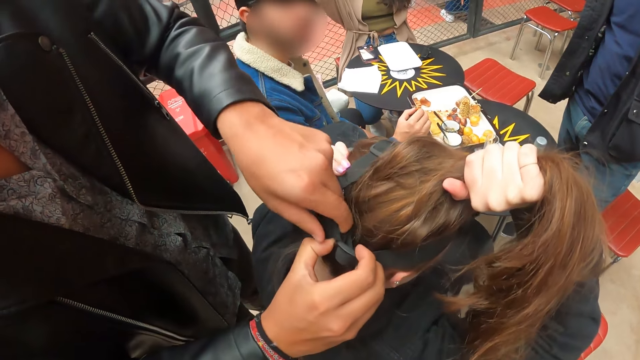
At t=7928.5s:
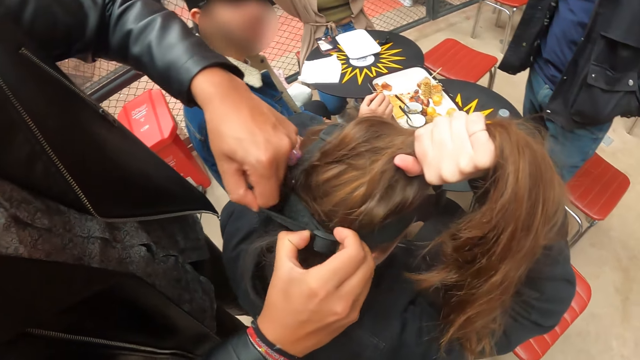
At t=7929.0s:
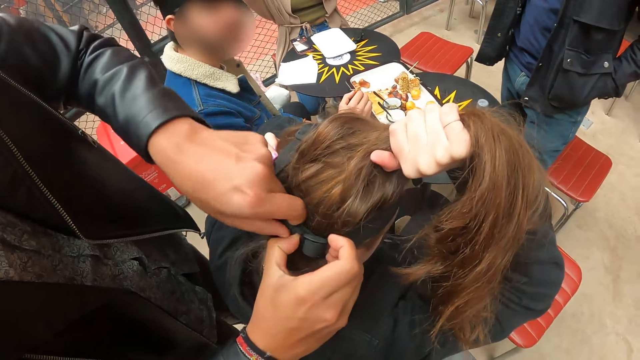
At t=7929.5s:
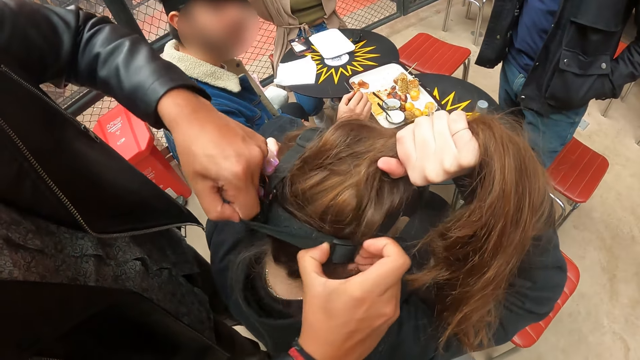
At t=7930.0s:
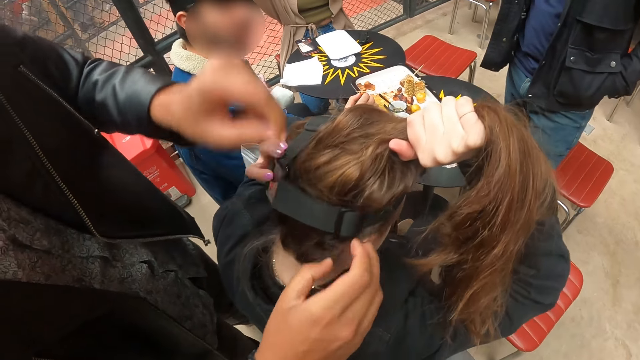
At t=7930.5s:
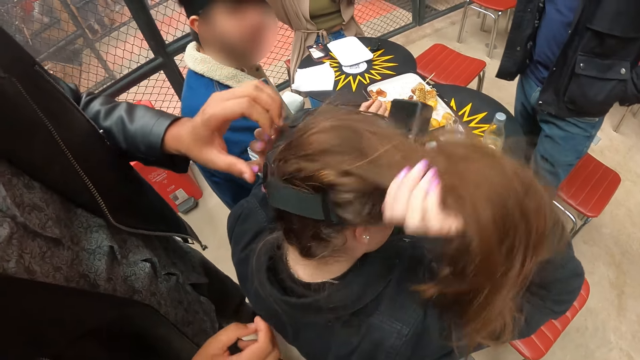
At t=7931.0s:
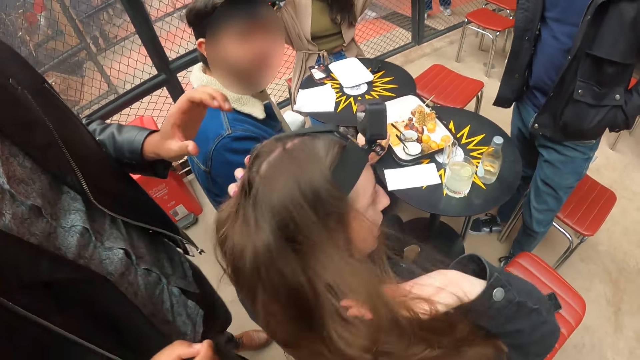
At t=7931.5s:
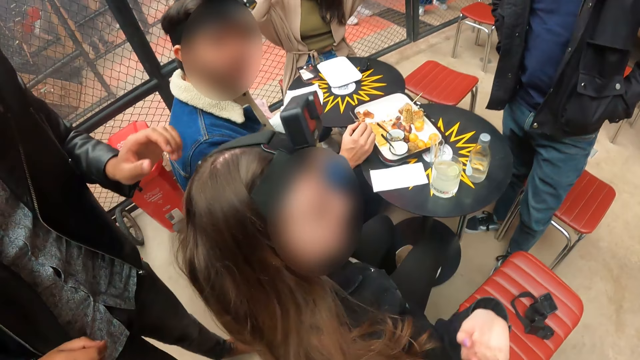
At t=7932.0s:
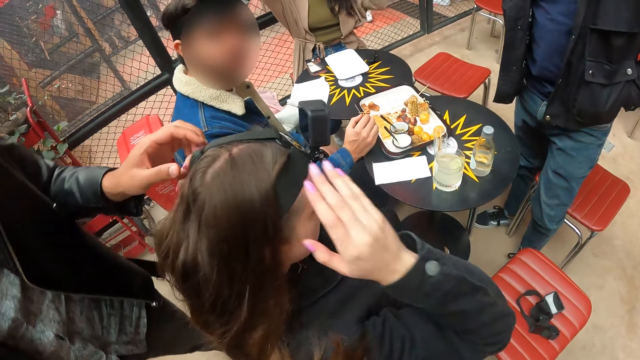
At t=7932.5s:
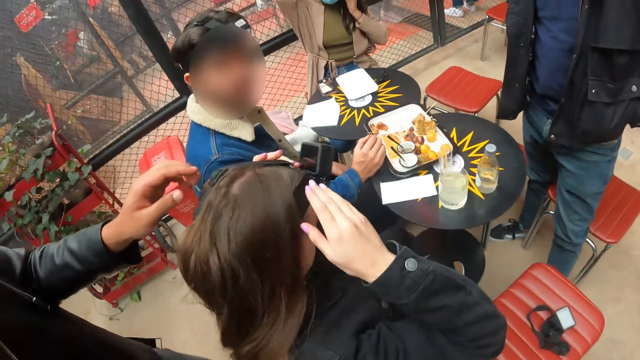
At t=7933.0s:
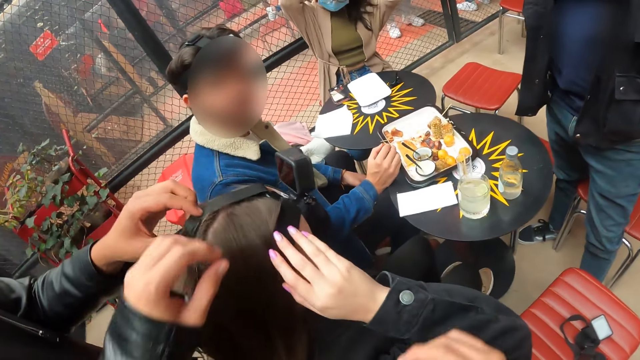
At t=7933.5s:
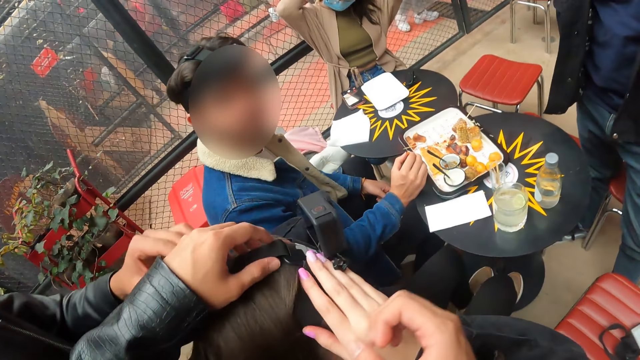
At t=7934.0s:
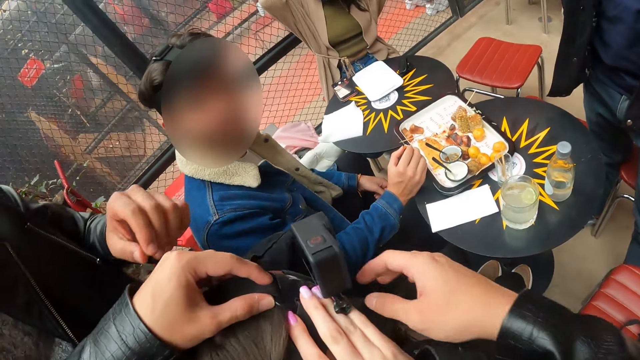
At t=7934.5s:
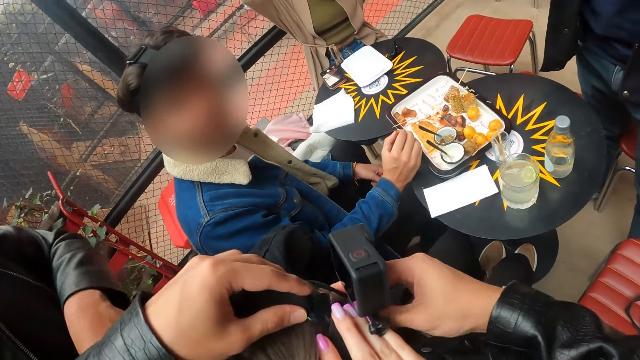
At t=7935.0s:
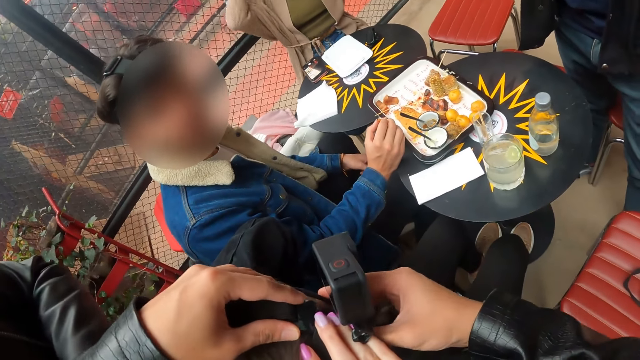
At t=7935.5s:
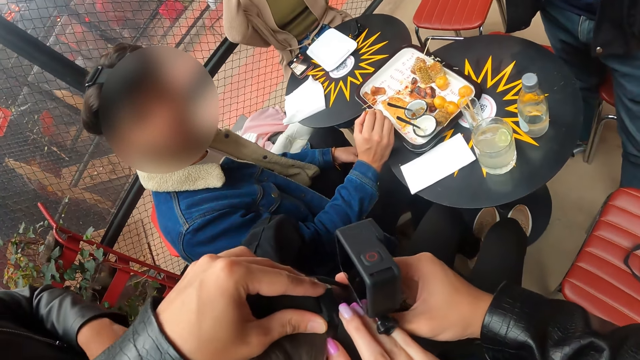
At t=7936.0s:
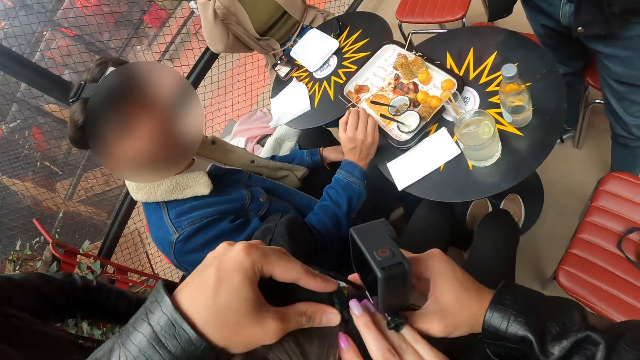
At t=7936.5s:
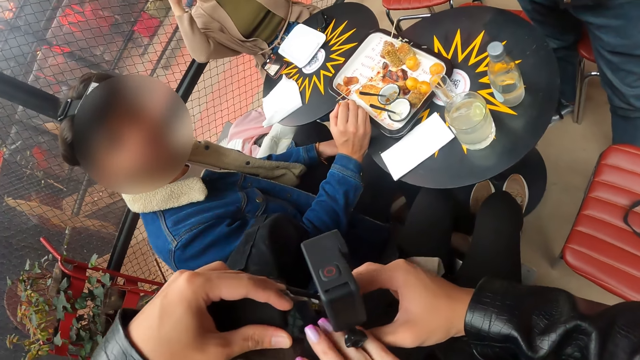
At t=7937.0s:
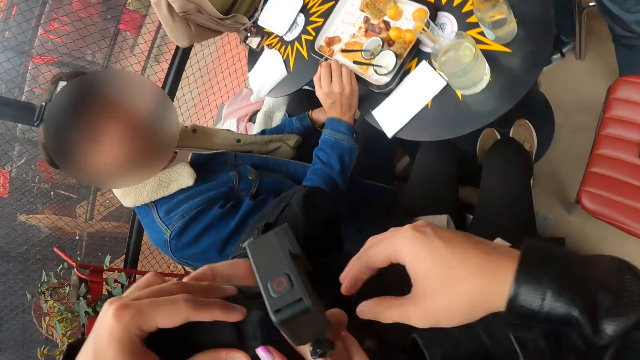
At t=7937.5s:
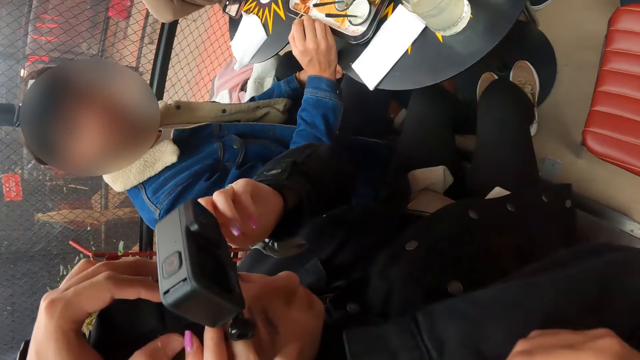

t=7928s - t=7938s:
The woman adjusts the camera belt with both hands. The man adjusts the woman's camera belt on her head with his left hand. The camera wearer adjusts the woman's camera belt with both hands.

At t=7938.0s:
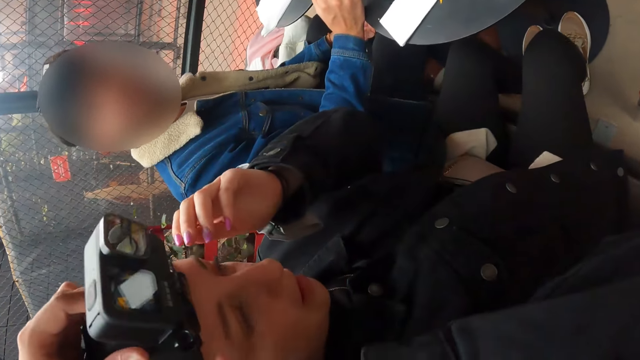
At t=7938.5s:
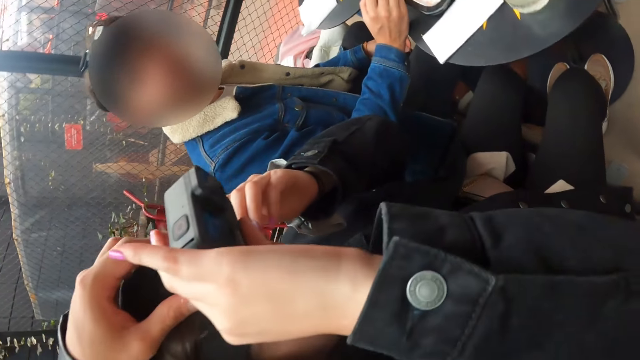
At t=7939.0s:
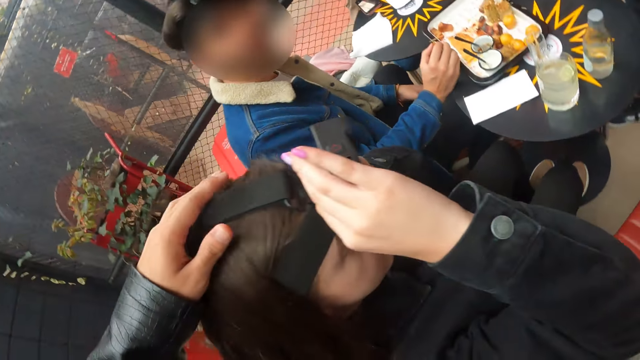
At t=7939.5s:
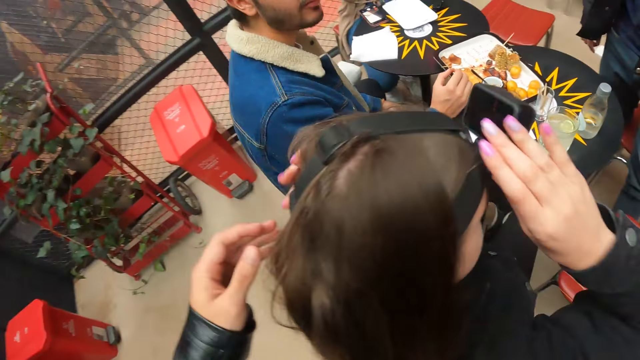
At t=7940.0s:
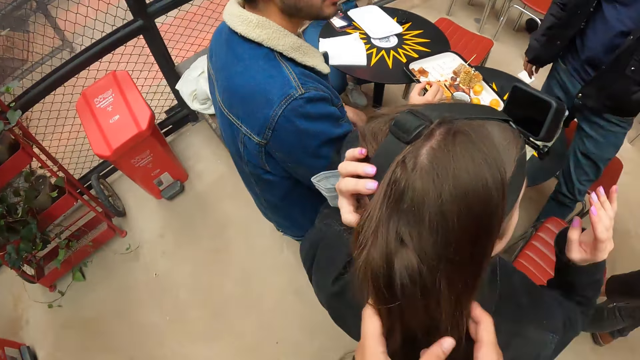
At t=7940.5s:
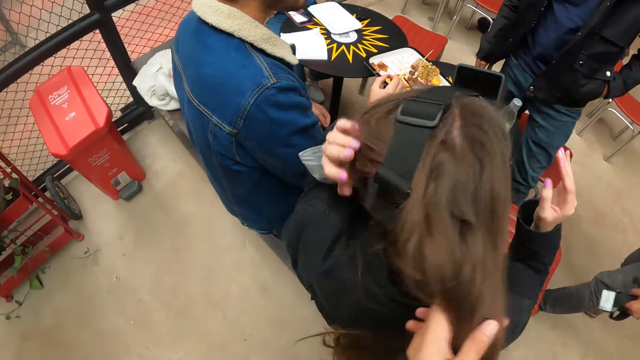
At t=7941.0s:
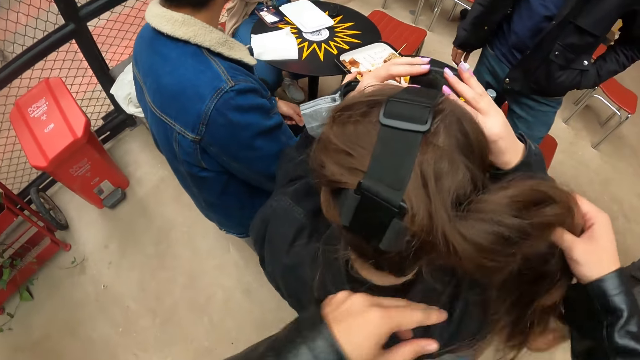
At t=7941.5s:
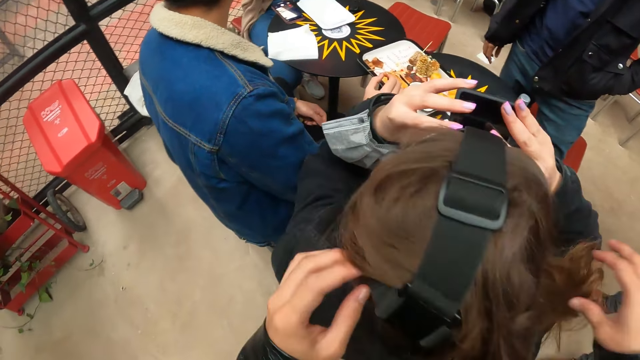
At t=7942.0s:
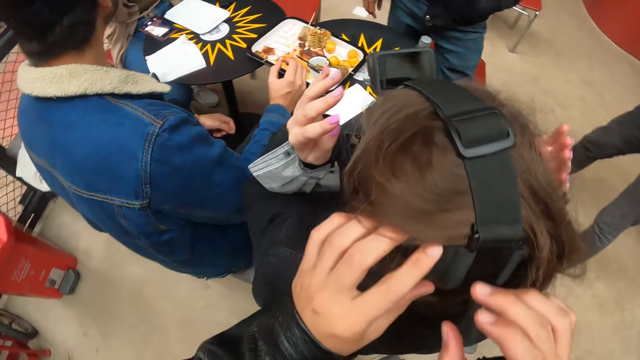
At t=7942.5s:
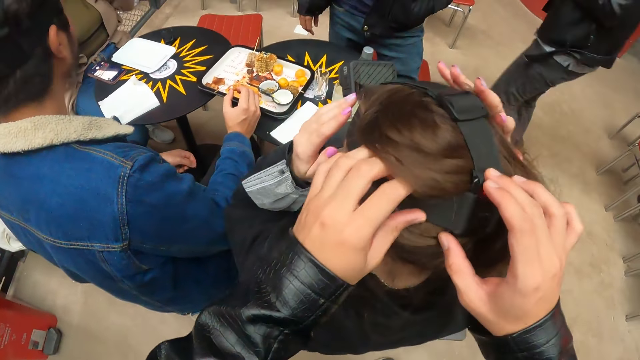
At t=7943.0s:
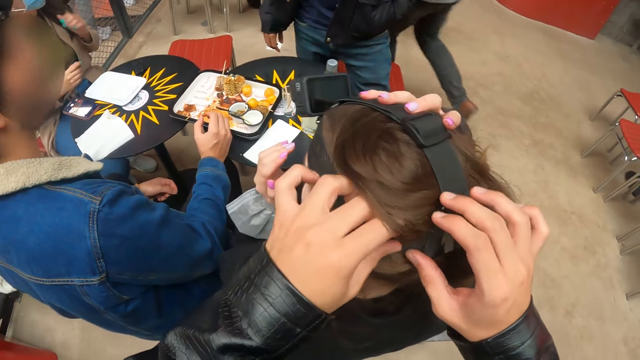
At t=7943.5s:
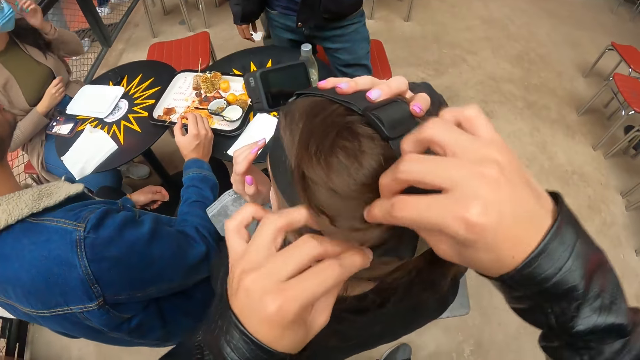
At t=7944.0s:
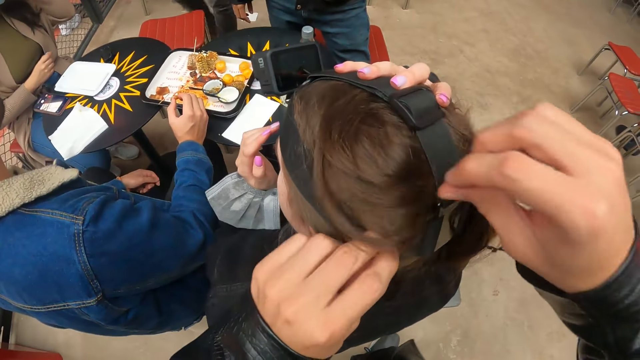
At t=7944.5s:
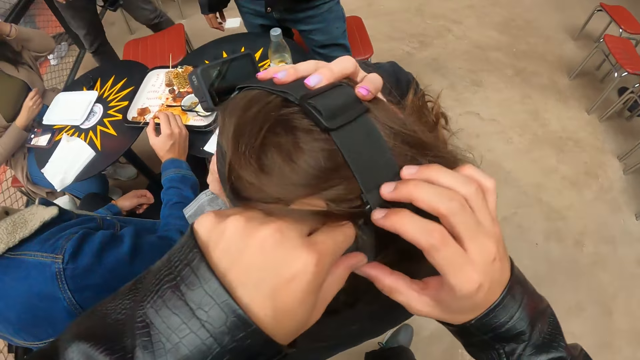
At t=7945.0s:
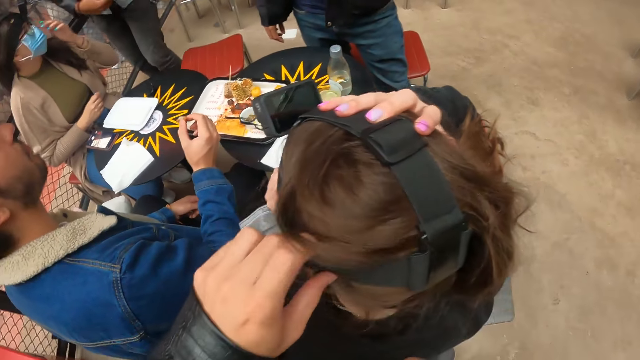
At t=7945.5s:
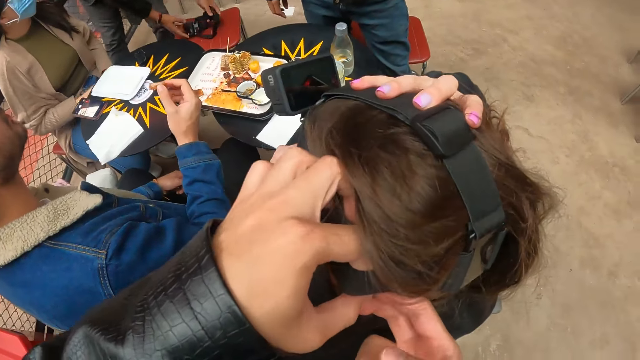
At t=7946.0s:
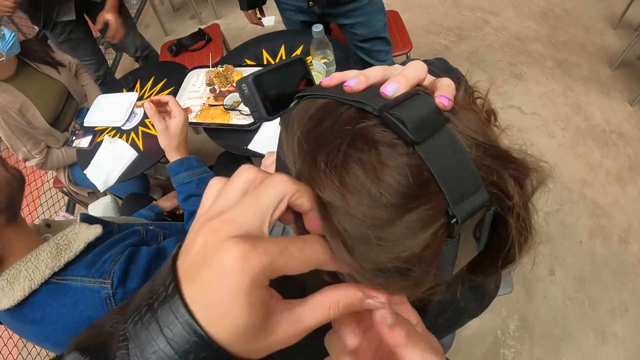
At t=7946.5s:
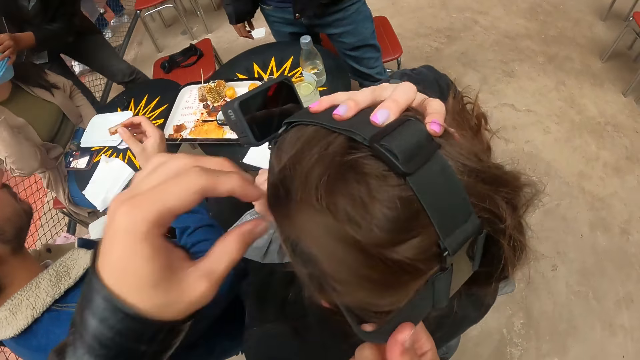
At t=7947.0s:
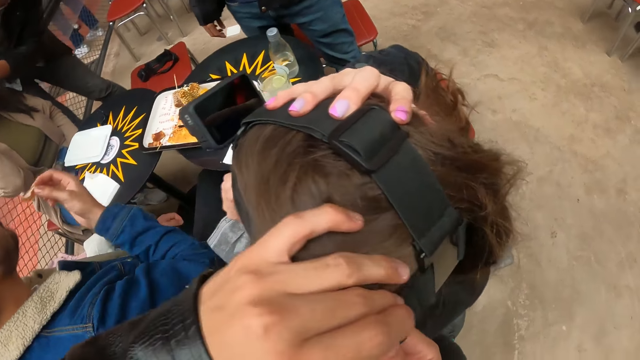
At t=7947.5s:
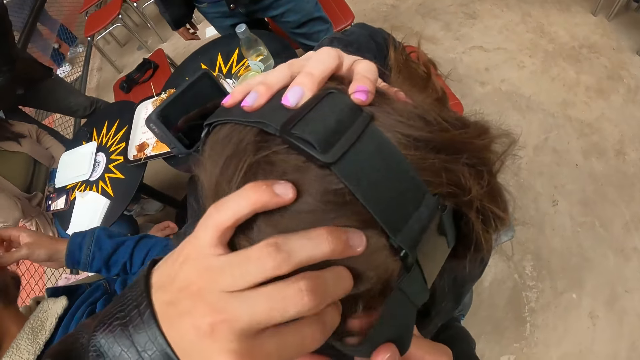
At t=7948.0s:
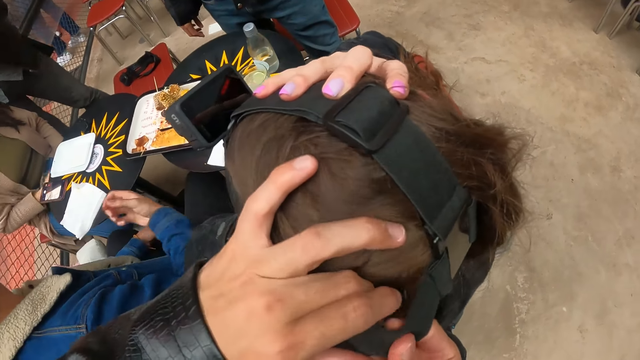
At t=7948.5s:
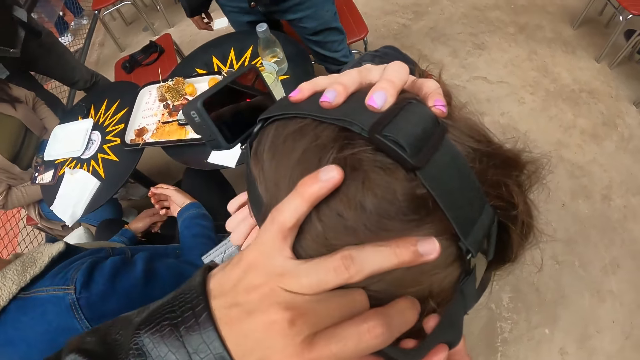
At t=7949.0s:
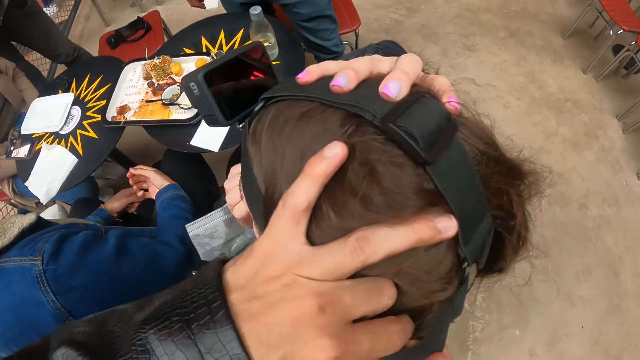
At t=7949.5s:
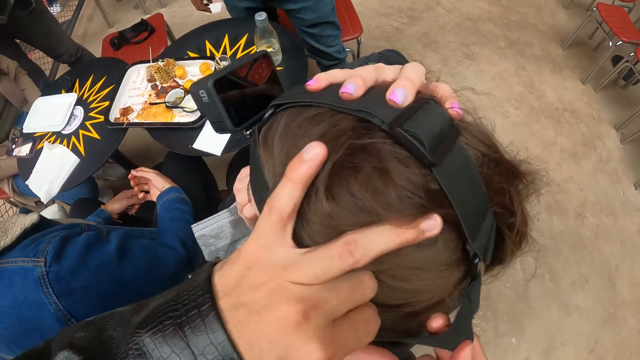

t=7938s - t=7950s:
The camera wearer touches the hair of the woman. They fix the camera of the woman. The man drops a camera belt on a chair with both hands.
